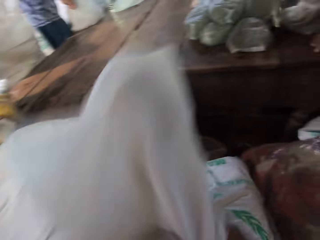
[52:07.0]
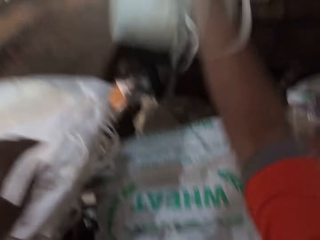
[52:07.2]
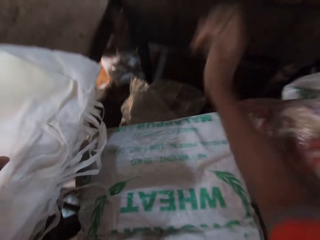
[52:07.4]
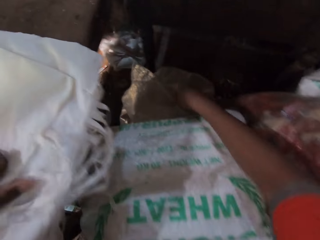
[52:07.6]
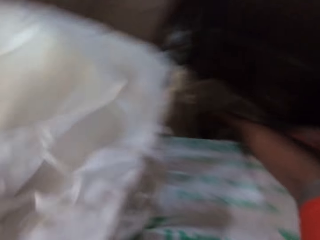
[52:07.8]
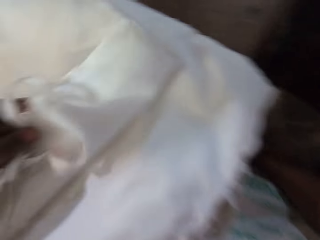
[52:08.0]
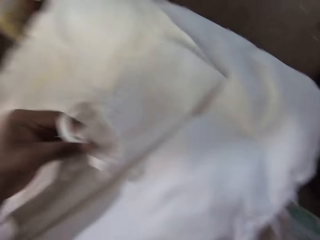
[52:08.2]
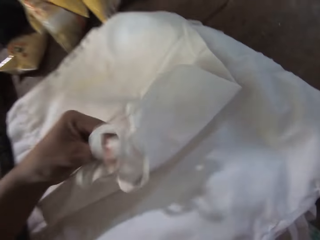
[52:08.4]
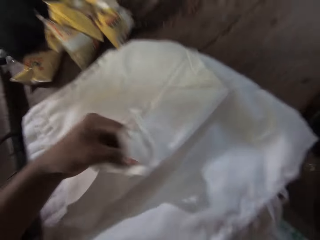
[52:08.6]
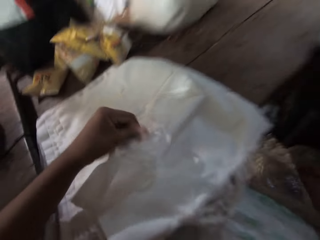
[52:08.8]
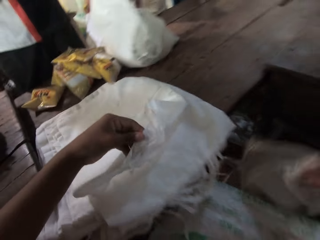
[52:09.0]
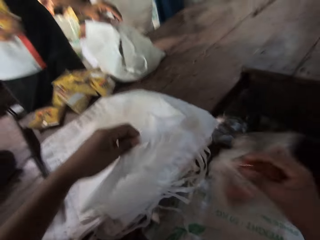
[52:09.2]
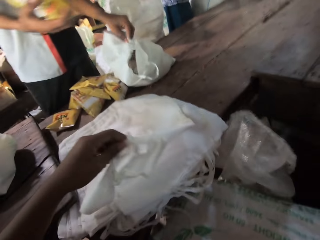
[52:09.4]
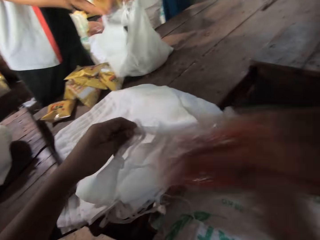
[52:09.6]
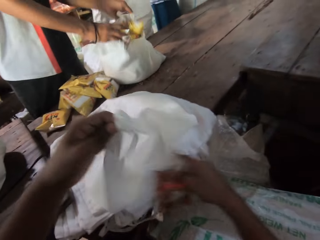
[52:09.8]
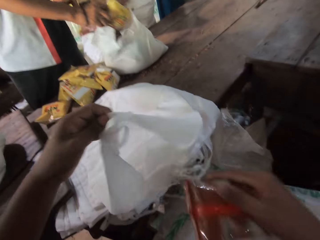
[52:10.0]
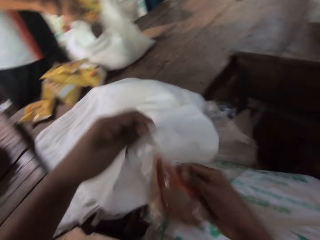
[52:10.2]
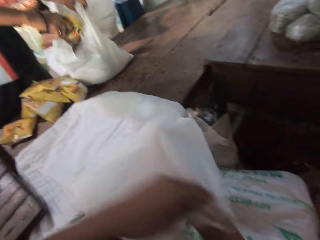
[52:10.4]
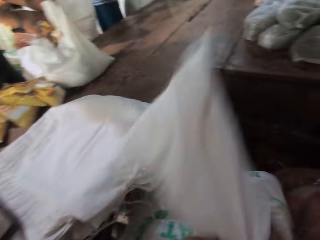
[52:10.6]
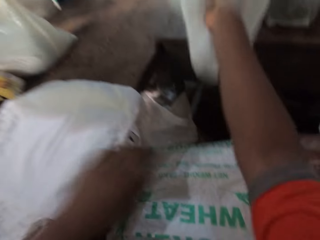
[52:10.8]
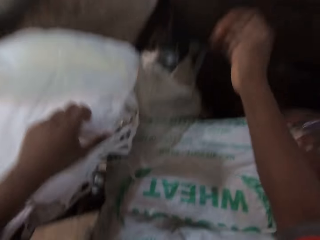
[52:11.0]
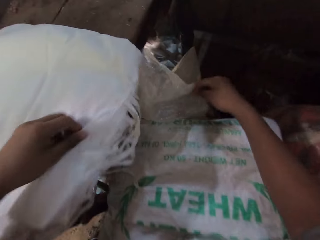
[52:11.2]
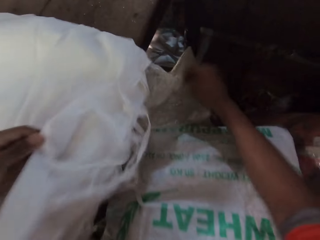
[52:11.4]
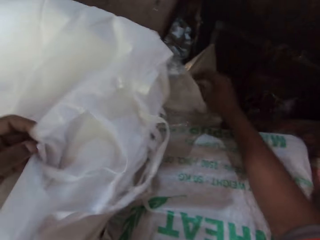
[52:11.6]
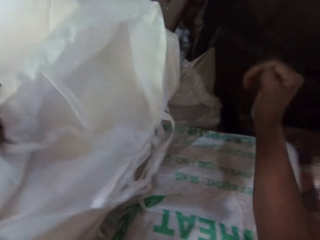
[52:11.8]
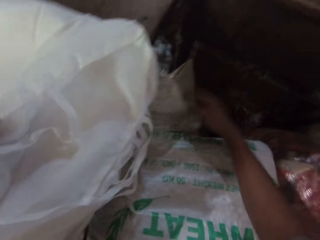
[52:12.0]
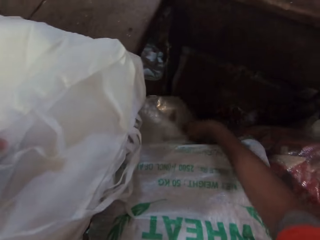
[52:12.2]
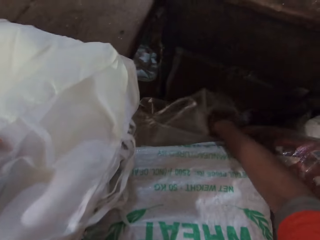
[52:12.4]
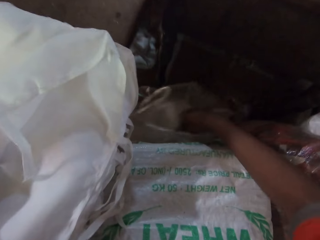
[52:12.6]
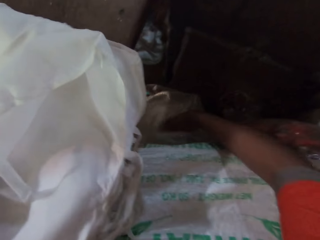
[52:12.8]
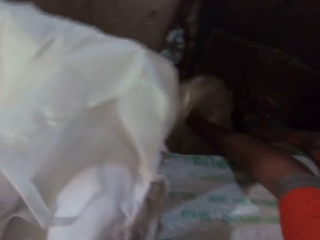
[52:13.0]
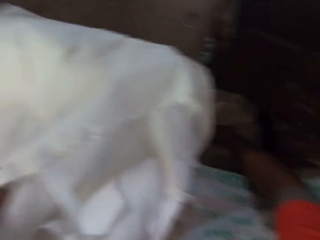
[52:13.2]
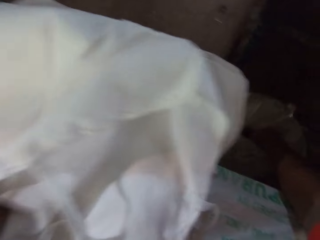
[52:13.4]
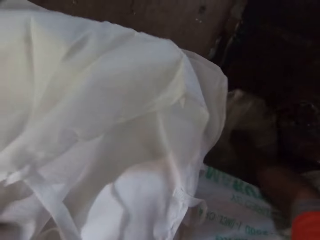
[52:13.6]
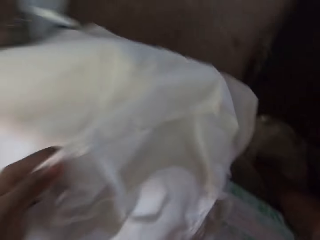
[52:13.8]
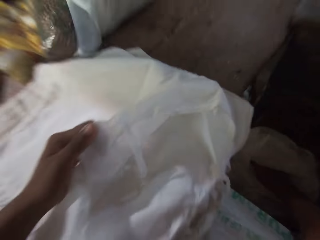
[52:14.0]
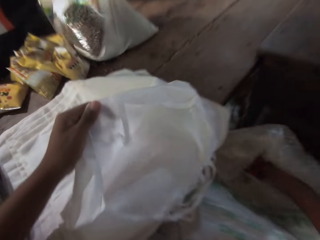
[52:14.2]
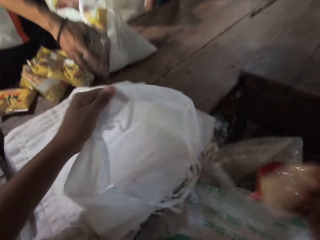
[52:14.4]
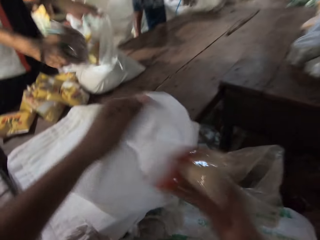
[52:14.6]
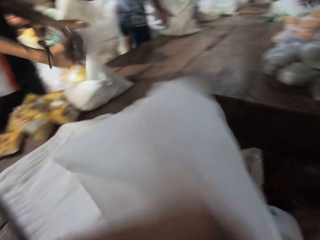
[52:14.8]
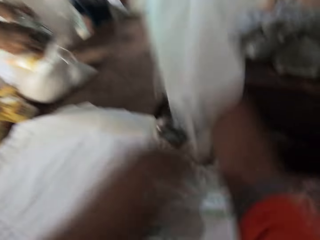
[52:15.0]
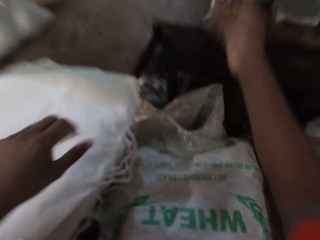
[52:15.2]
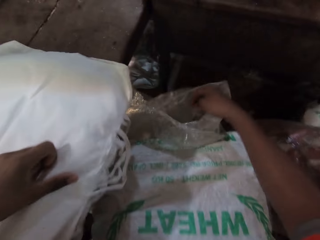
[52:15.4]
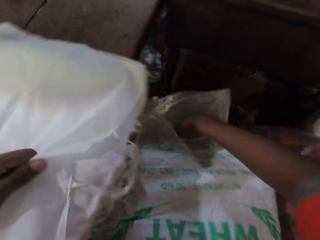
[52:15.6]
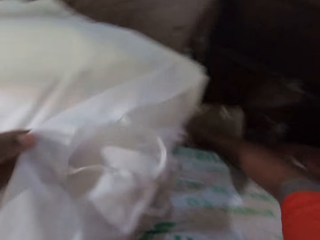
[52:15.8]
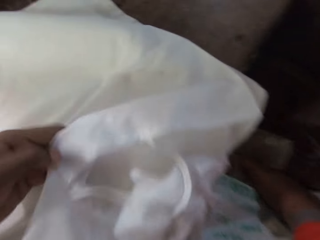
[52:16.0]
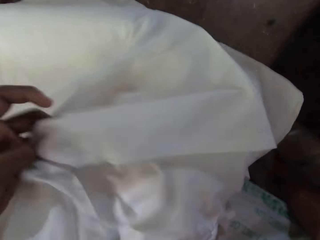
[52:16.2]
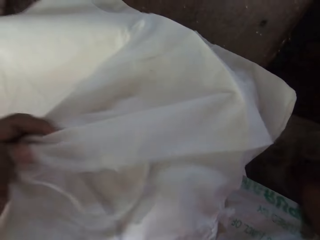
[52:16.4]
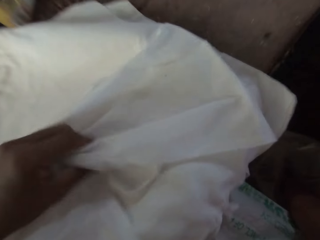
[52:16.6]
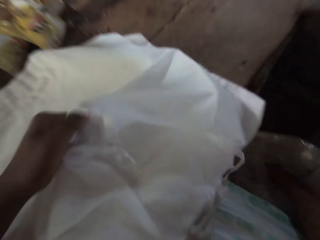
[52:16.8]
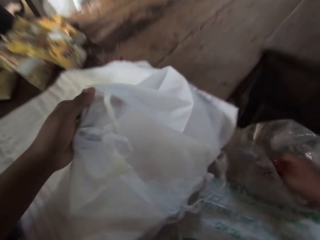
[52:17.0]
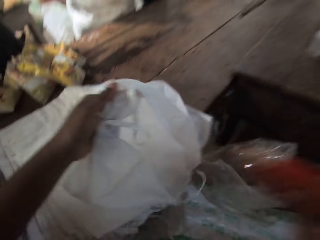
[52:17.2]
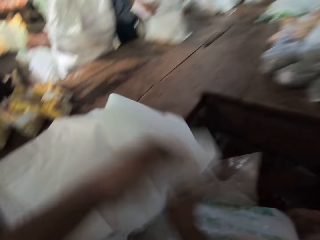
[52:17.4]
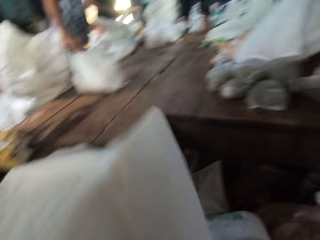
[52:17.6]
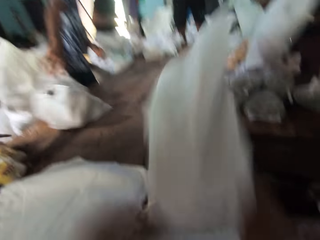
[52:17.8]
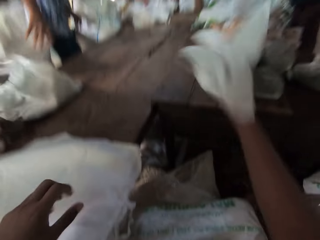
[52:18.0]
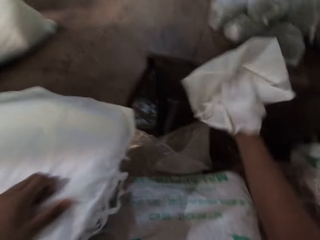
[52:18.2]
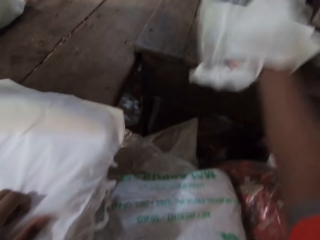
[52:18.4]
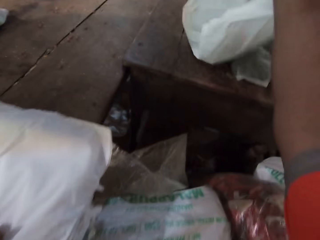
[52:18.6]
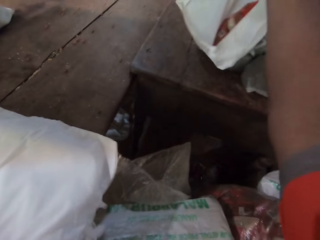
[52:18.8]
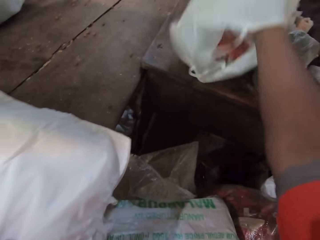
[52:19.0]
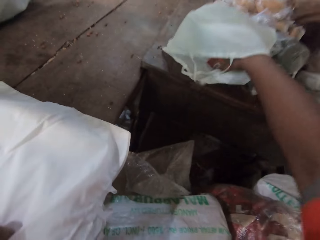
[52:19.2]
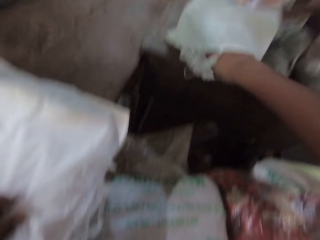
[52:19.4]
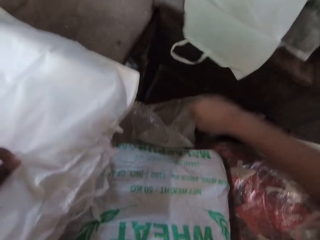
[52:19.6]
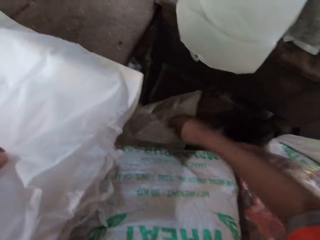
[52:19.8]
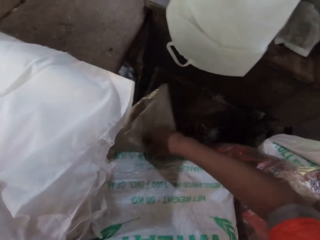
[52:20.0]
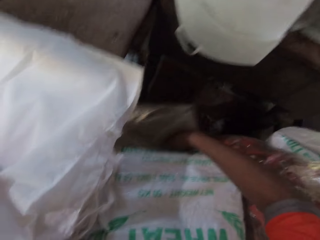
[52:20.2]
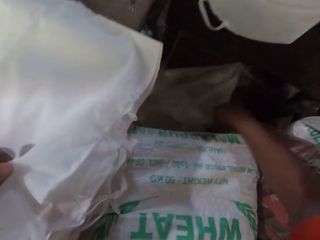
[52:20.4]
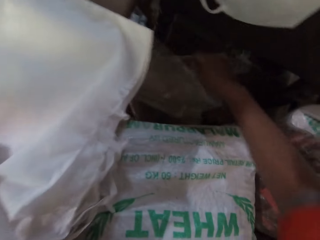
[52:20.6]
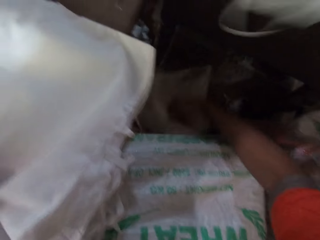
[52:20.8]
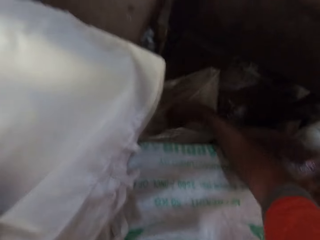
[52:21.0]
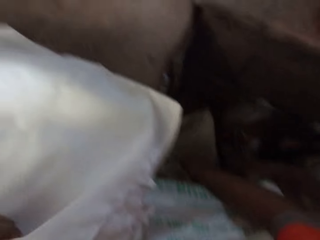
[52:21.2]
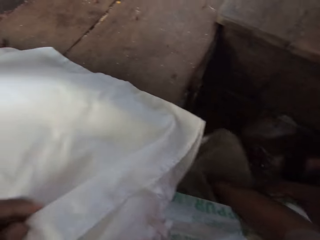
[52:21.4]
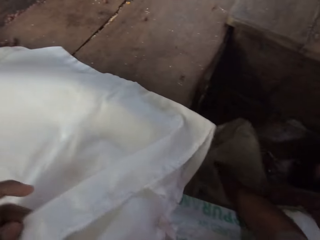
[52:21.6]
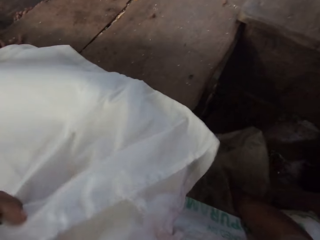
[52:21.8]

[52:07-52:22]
The camera wearer drops the plastic bag onto the table with his right hand. He holds the plastic bag on the table with his left hand. He picks up the packaged rice from the sack on the floor with his right hand. He puts the packaged rice into the plastic bag on the table with his right hand. He drops the plastic bag onto the table with his right hand. He holds the plastic bag on the table with his left hand. He picks up the packaged rice from the sack on the floor with his right hand. He puts the packaged rice into the plastic bag on the table with his right hand. He drops the plastic bag onto the table with his right hand. He holds the plastic bag on the table with his left hand. He picks up the packaged rice from the sack on the floor with his right hand. He puts the packaged rice into the plastic bag on the table with his right hand. He drops the plastic bag onto the table with his right hand. He holds the plastic bag on the table with his left hand.

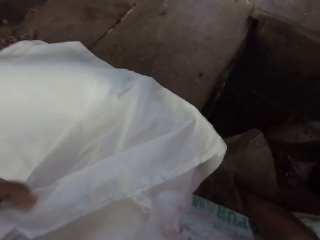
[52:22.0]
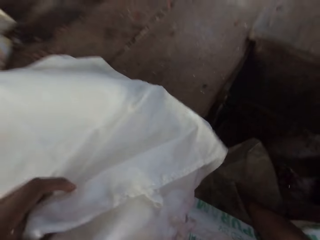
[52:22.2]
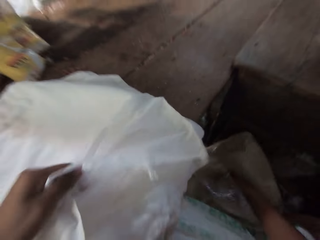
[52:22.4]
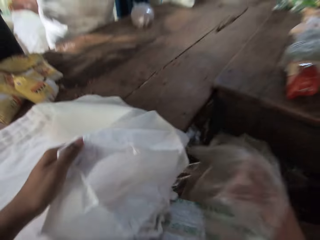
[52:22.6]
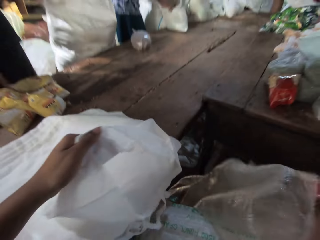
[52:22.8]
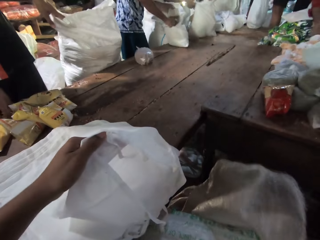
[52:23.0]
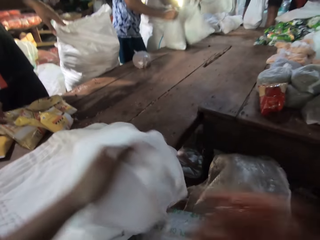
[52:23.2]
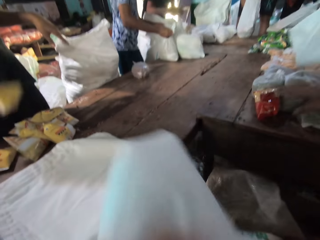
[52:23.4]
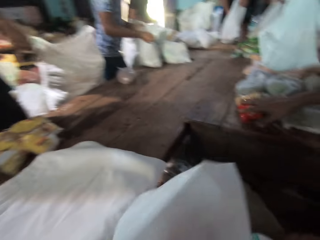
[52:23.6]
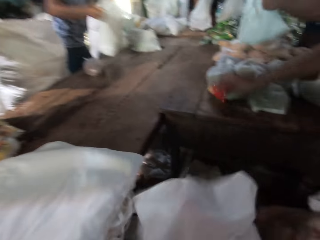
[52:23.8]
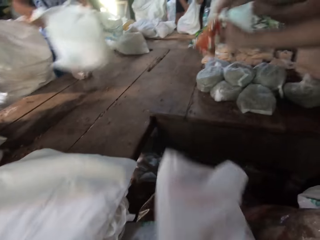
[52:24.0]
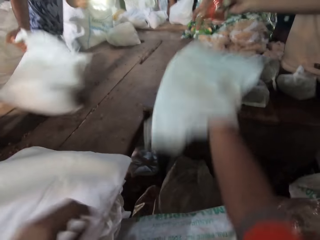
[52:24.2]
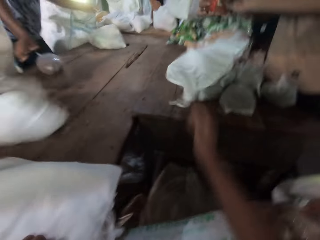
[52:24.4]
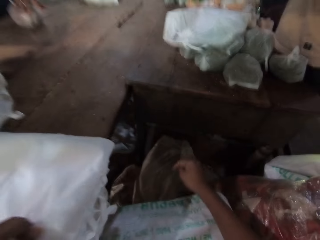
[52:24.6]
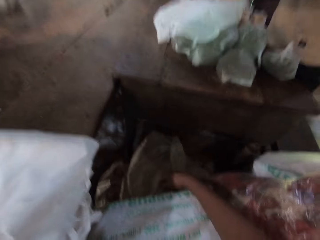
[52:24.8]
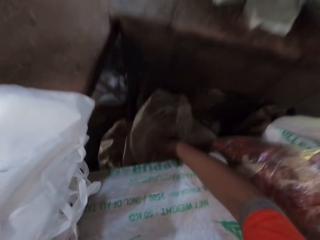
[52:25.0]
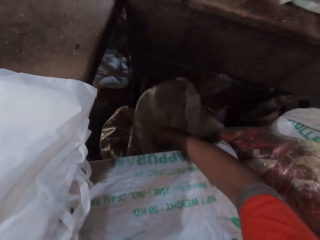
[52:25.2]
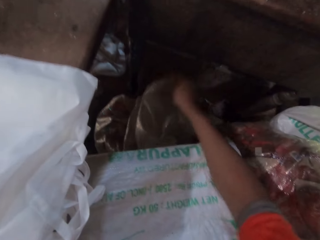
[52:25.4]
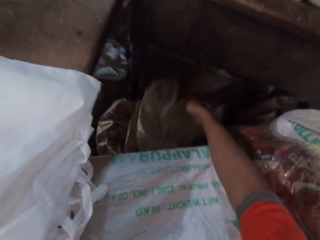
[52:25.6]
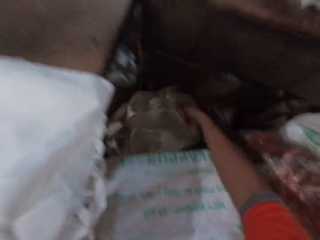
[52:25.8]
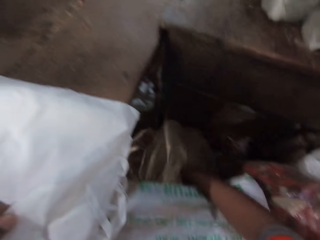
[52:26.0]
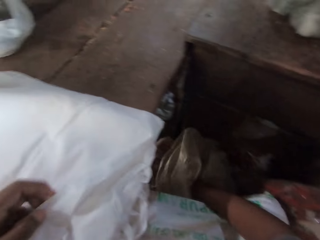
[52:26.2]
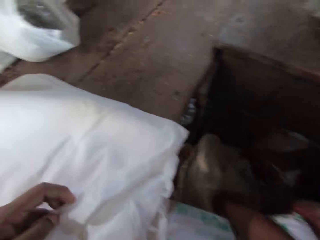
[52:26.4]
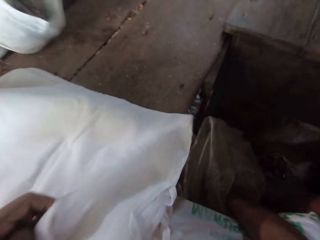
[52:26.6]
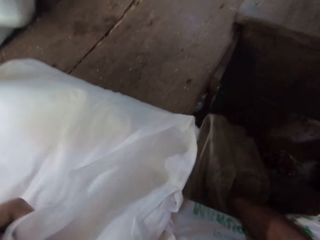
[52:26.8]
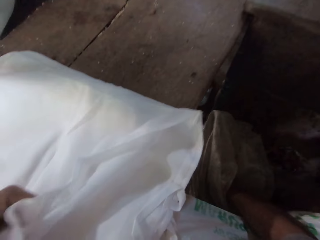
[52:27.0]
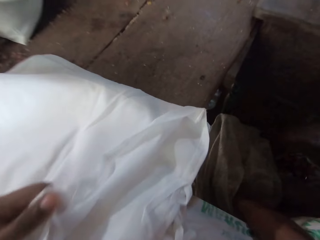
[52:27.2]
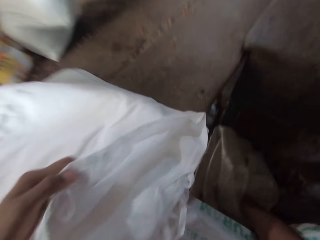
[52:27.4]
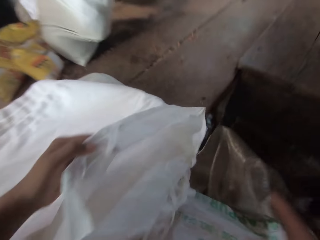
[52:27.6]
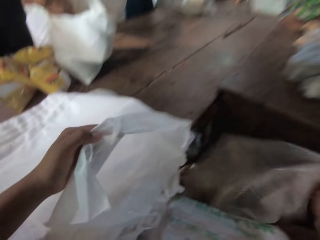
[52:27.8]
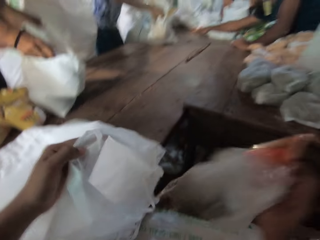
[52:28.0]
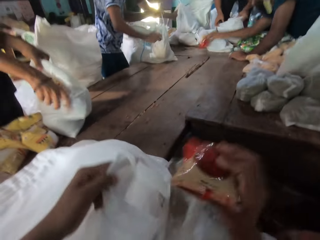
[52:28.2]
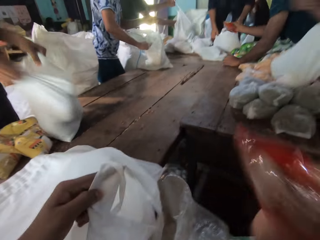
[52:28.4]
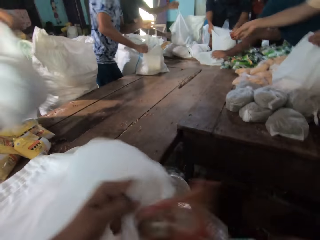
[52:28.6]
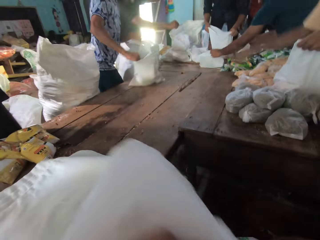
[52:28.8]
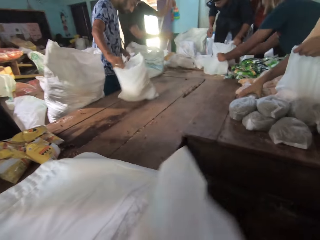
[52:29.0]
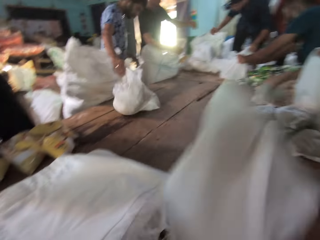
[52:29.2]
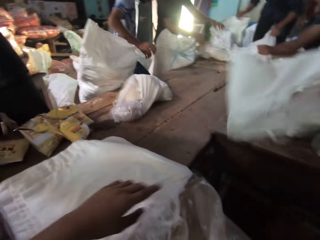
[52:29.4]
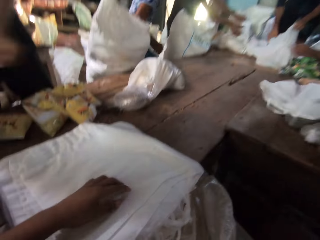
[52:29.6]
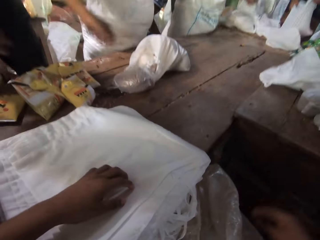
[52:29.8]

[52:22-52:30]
The camera wearer puts the packaged rice into the plastic bag on the table with his right hand. He drops the plastic bag onto the table with his right hand. He holds the plastic bag on the table with his left hand. A man drops the plastic bag onto the table with his right hand. The camera wearer picks up the packaged rice from the sack on the floor with his right hand. Another man holds the plastic bag in both hands on the table. The first man moves the plastic bag on the table with both hands. Another man holds the plastic bag in his left hand. Another man picks up the packaged rice from the table with his right hand. The camera wearer puts the packaged rice into the plastic bag on the table with his right hand. He throws the plastic bag onto the table with his right hand. He drops the plastic bag onto the table with his right hand.
